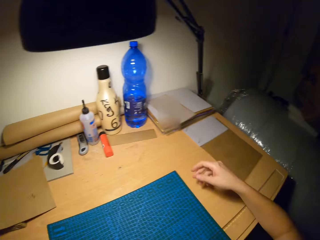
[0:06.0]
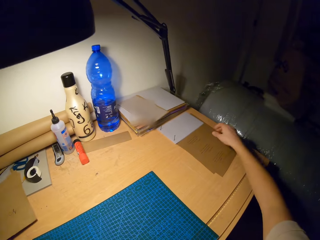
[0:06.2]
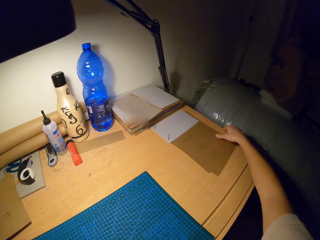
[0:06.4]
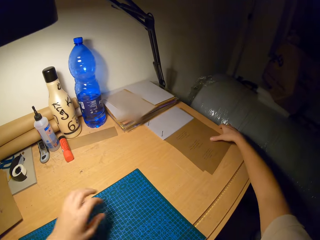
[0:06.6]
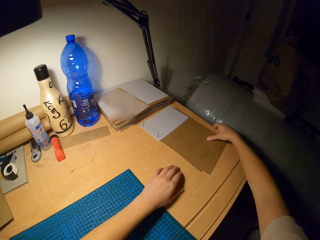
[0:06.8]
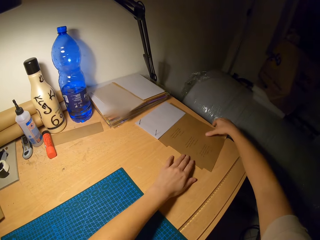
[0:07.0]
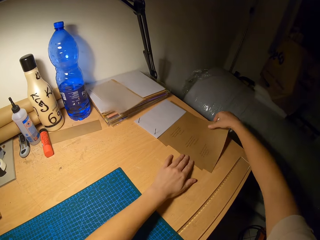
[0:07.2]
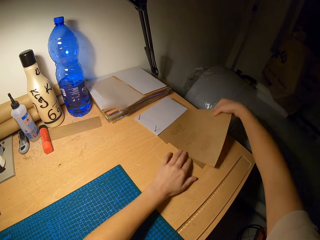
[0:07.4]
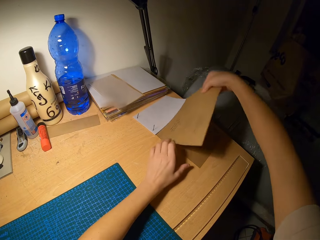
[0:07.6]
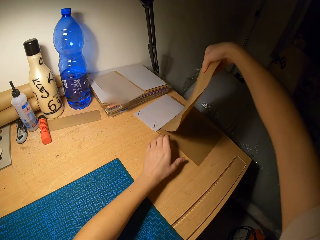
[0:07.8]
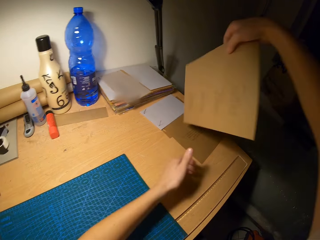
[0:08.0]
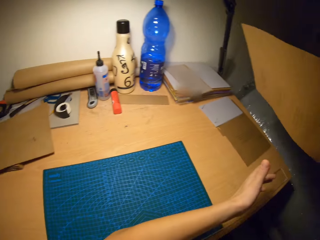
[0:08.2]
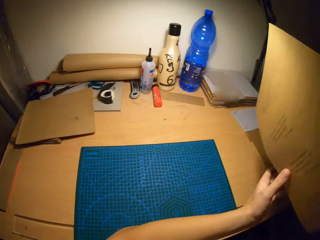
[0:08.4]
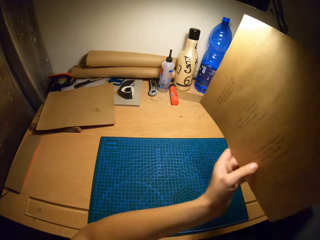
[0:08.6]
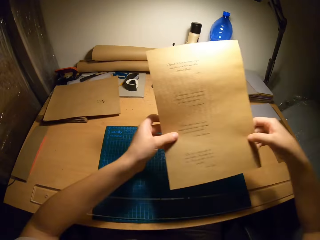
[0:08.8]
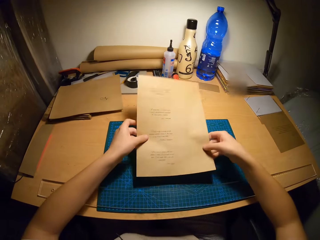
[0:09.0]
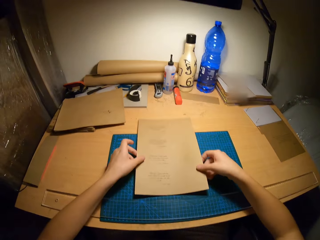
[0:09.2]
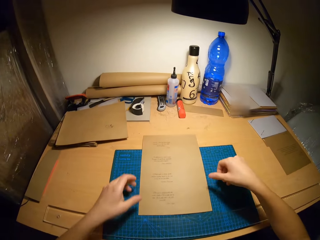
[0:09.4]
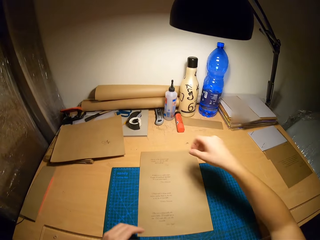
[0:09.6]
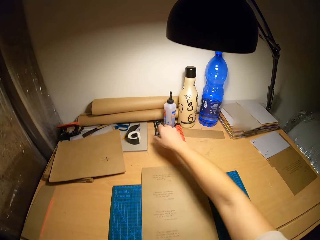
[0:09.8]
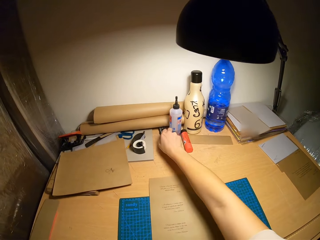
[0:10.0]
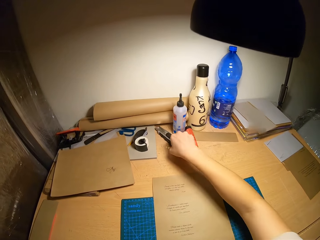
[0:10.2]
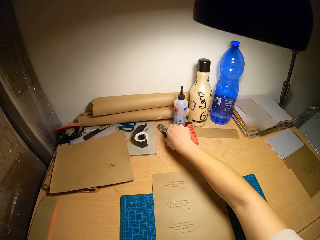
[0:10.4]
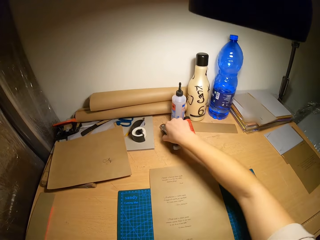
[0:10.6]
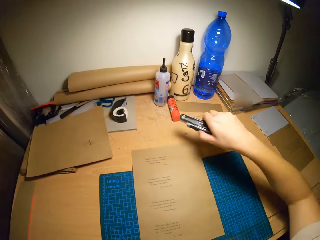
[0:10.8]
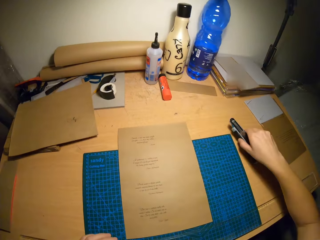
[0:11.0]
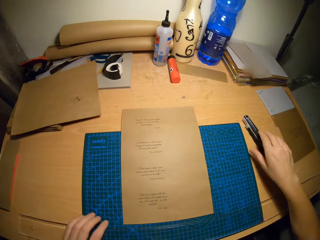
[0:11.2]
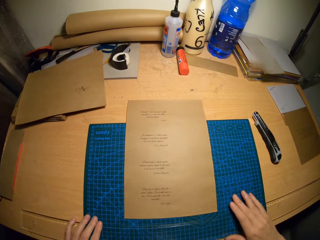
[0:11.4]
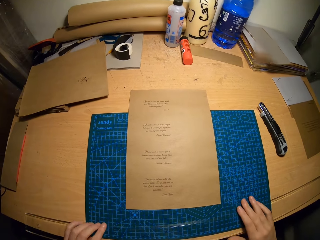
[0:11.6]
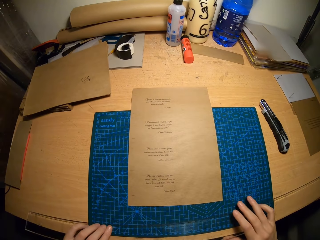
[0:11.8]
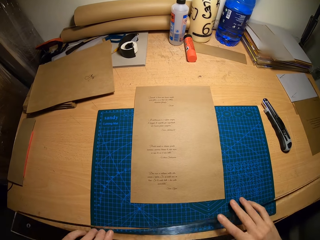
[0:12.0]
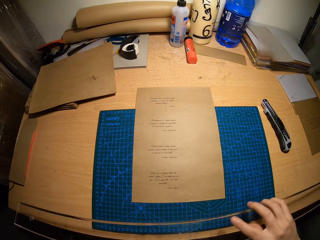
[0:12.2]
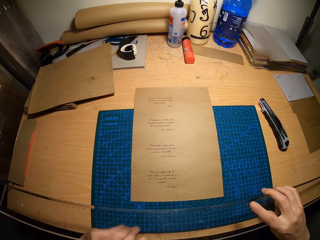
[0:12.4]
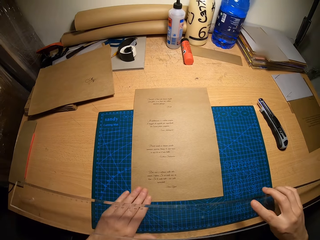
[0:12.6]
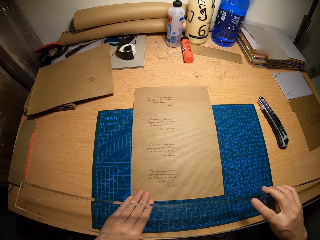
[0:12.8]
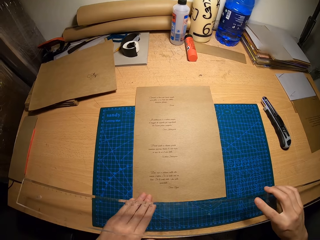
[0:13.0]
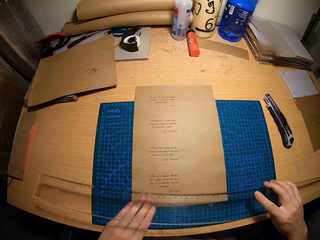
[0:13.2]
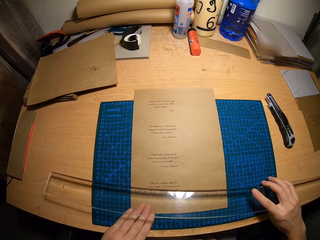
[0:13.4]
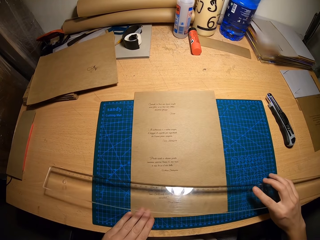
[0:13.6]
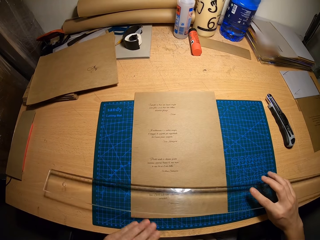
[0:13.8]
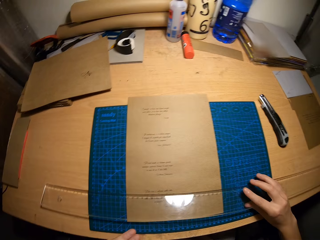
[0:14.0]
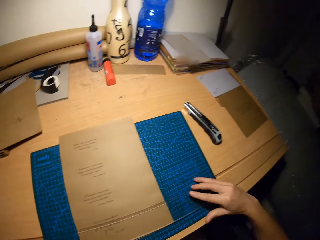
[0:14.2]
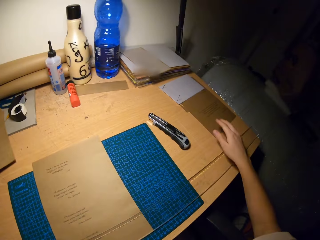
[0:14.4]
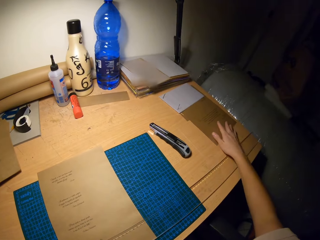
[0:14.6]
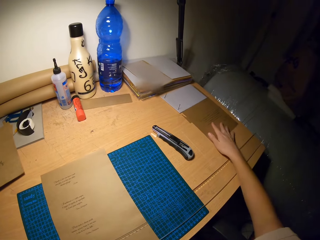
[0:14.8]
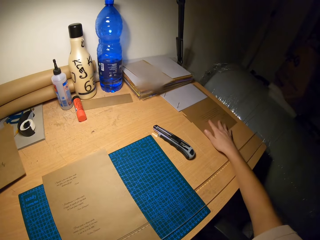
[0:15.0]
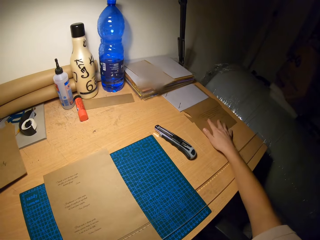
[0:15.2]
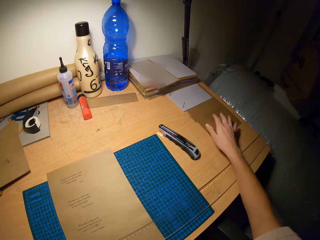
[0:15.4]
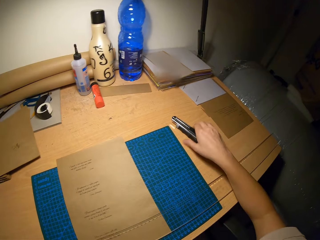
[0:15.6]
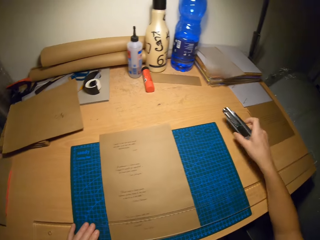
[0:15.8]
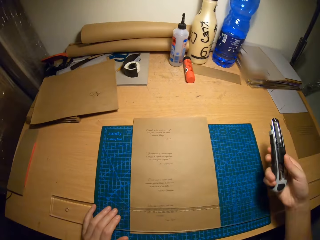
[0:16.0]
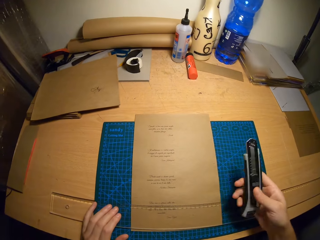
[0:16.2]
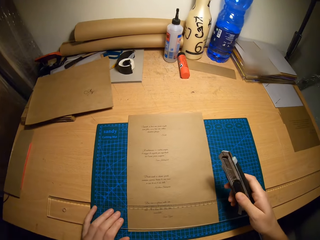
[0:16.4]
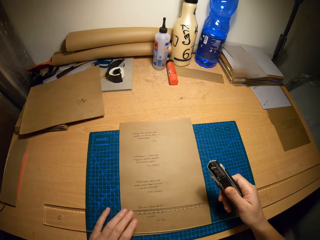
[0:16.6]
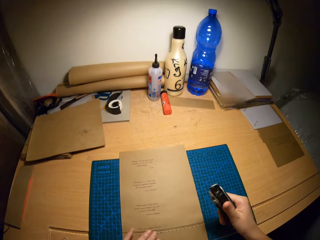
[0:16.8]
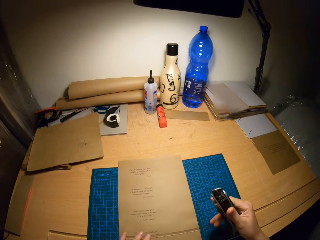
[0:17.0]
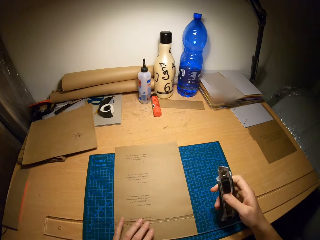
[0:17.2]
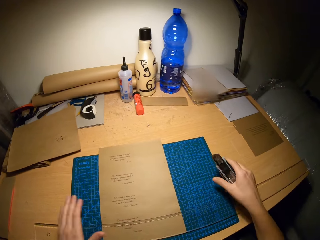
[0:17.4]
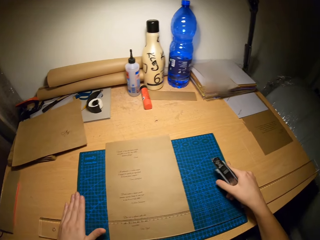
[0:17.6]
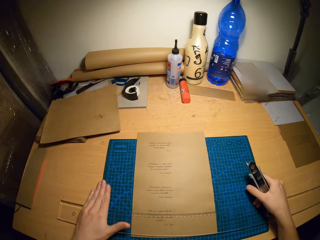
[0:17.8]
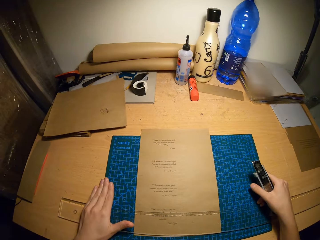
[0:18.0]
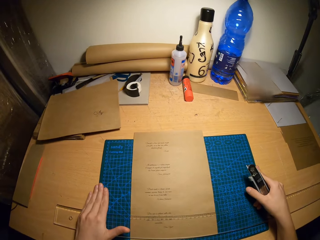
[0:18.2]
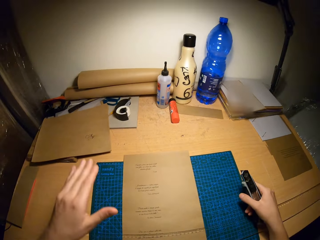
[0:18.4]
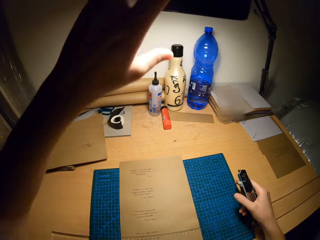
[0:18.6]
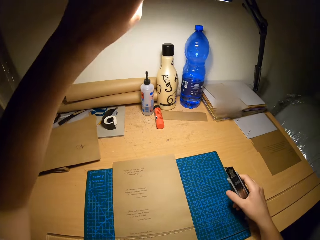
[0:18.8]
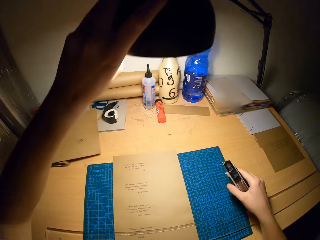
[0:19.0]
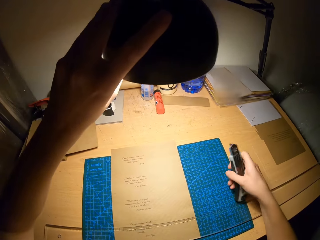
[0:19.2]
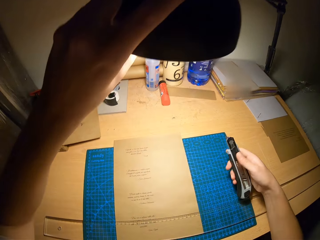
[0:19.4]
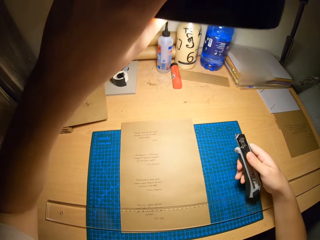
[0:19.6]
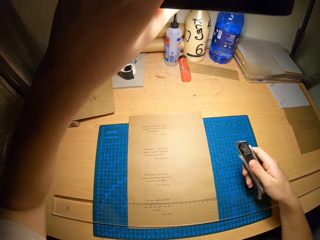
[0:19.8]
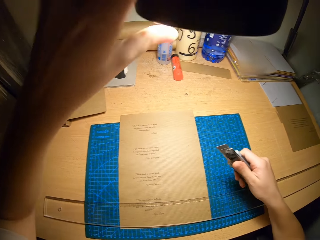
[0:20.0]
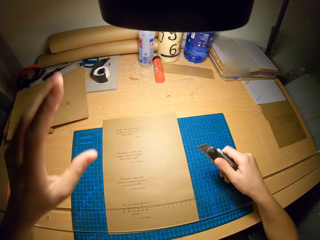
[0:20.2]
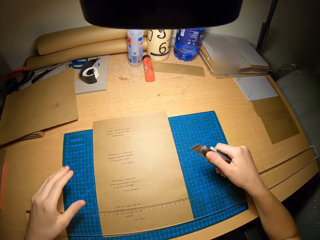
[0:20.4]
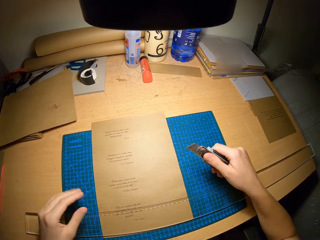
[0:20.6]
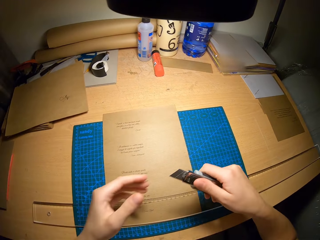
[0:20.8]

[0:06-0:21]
The camera wearer puts the craft papers on the table. He picks up a brown cardboard or craft paper on the table with his hands. He drops the brown cardboard on a cutting mat on the table with his hands. He moves a box cutter on the table with his right hand. He picks up a ruler from the cutting mat with his hands. He places the ruler on the brown cardboard with his hands. He moves the craft paper on the table. He picks up the box cutter from the table with his right hand. He adjusts a lamp on the table with his left hand.

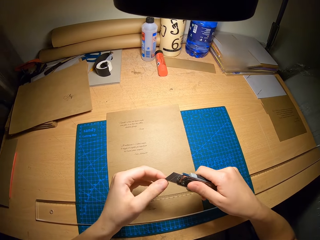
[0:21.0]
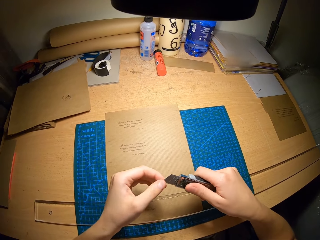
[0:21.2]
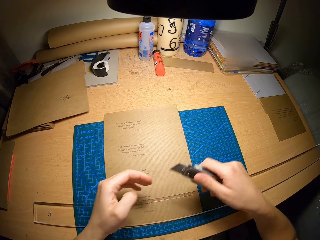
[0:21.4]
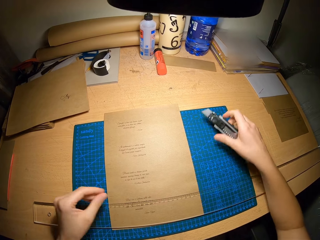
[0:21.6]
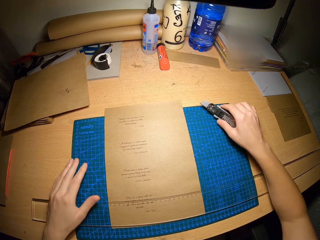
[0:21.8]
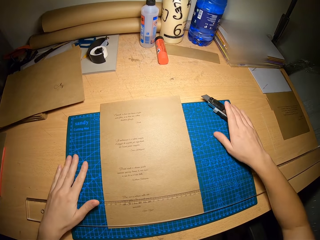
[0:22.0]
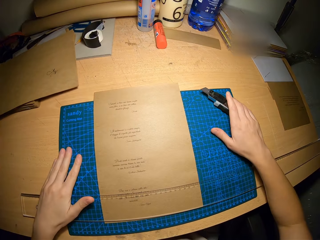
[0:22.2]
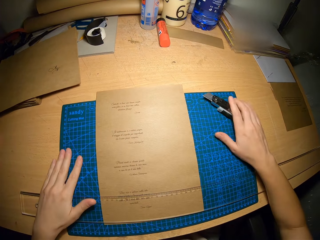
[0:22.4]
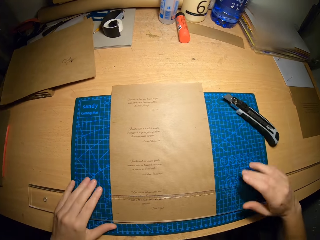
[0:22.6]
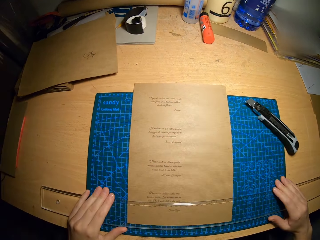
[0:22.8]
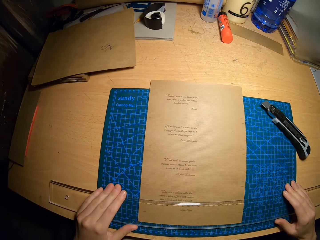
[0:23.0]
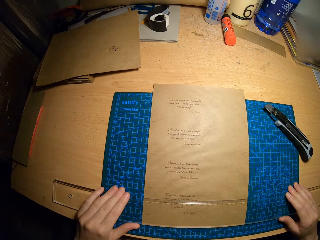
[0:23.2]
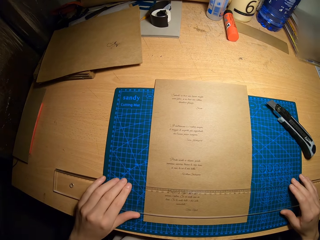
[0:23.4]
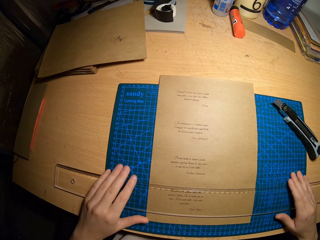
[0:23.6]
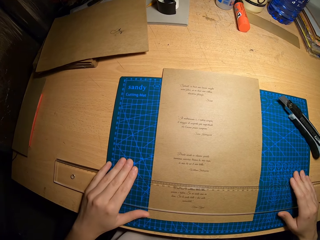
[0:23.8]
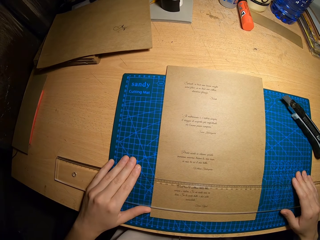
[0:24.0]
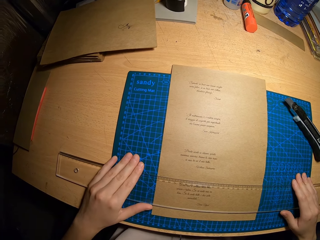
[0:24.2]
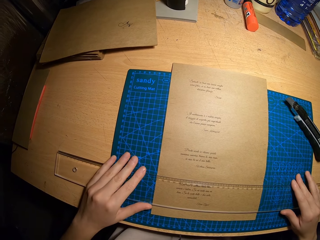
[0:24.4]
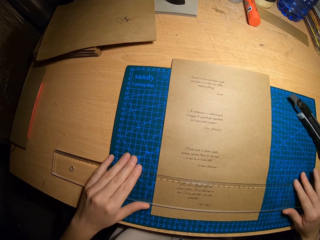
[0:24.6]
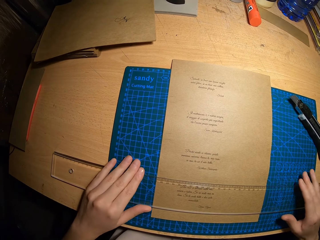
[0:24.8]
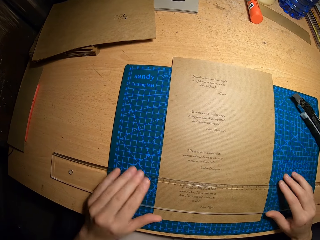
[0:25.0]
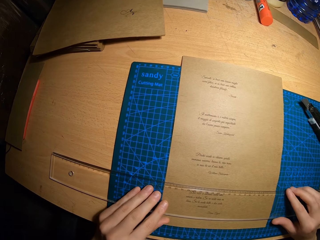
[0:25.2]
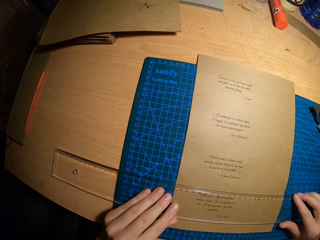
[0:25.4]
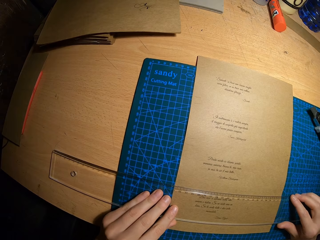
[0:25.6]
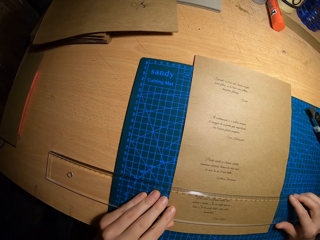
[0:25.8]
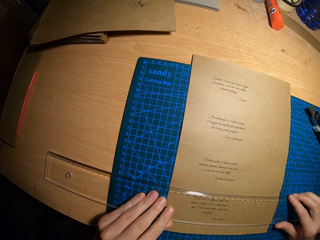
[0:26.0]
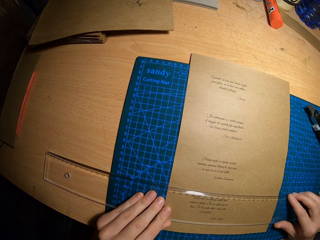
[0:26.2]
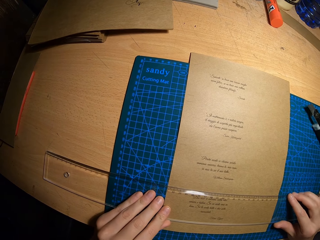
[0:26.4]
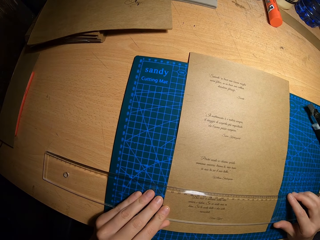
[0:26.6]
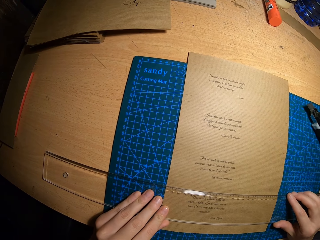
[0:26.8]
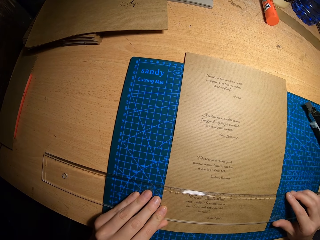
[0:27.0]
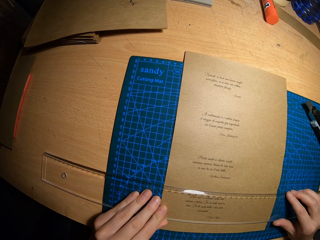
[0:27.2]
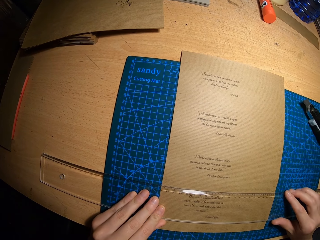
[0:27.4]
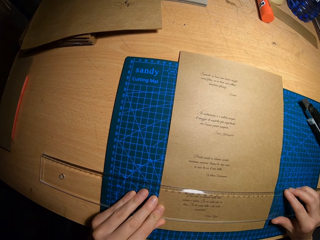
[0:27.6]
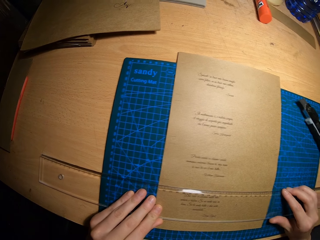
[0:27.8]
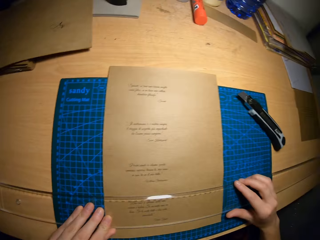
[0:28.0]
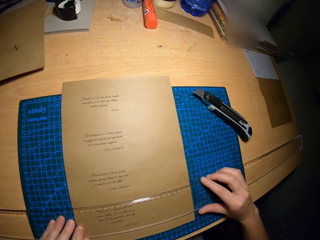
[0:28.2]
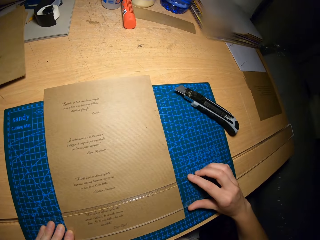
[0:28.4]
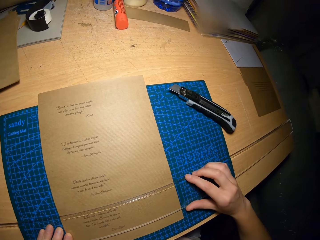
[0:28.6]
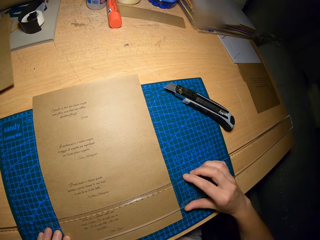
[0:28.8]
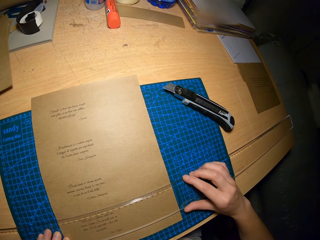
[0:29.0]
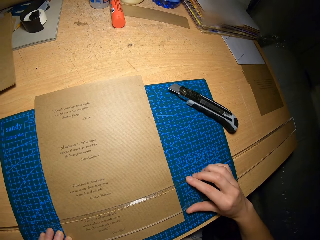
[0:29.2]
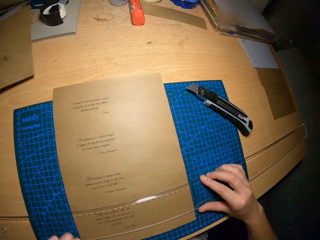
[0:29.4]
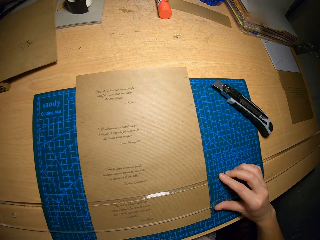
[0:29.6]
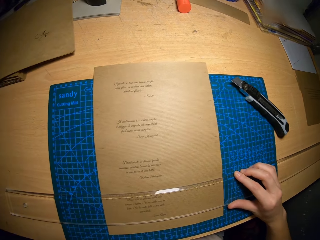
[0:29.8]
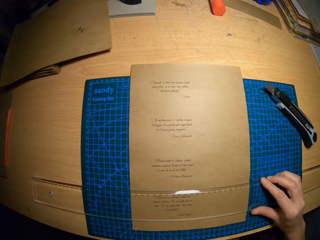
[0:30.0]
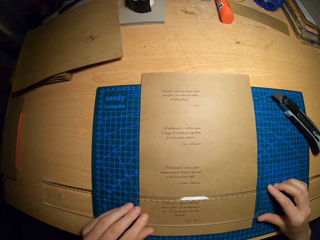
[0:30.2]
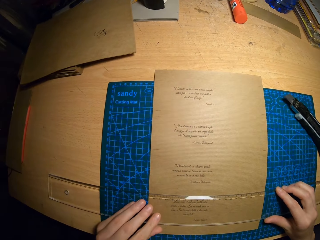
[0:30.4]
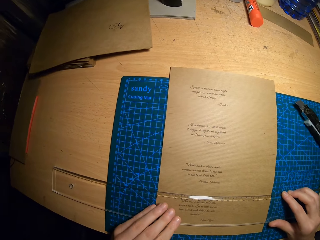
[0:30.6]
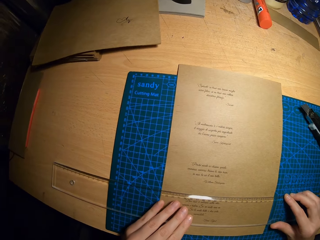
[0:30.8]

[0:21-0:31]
The camera wearer drops the box cutter on the table with his right hand. He adjusts the ruler on the brown cardboard or craft paper with his hands. He stares at the ruler on the craft paper.
